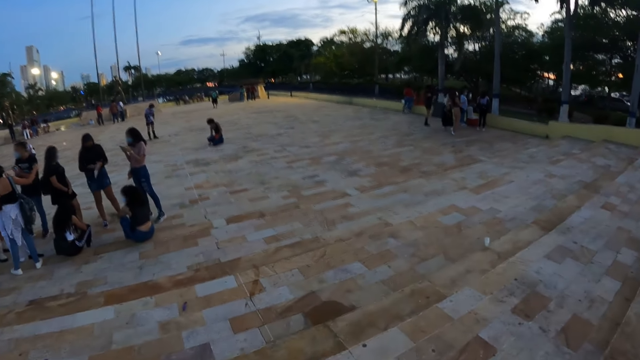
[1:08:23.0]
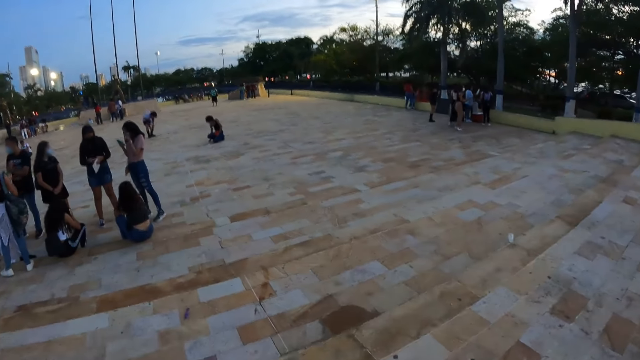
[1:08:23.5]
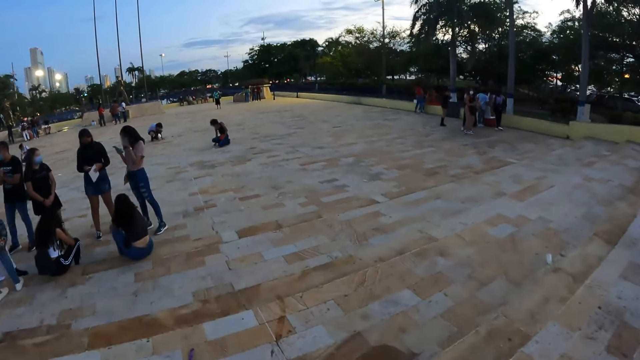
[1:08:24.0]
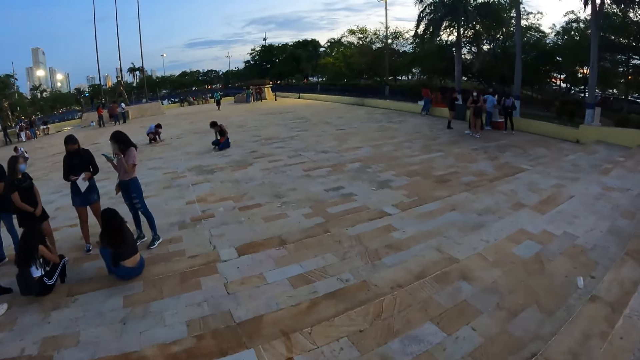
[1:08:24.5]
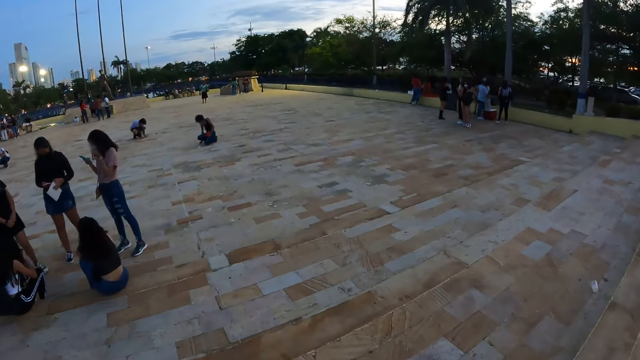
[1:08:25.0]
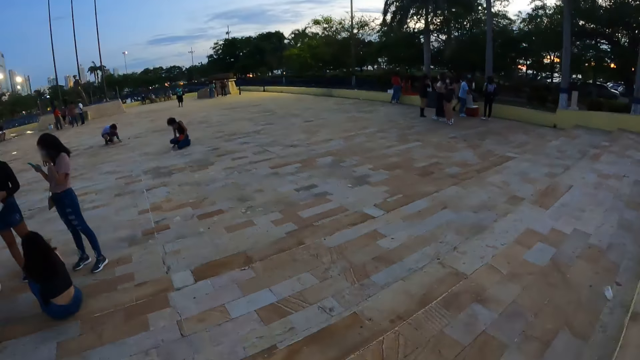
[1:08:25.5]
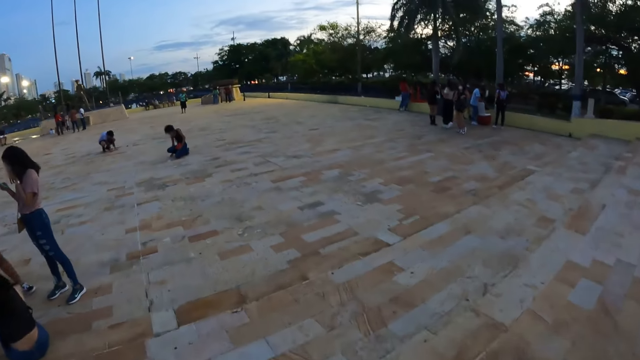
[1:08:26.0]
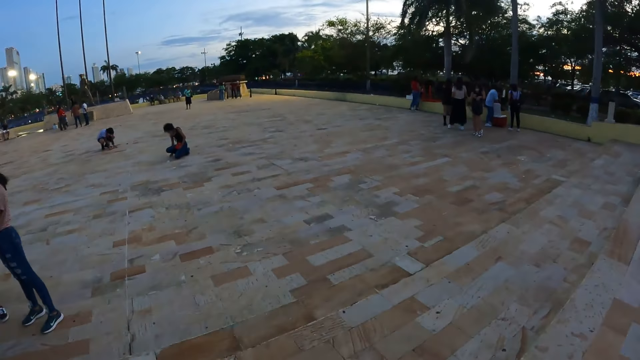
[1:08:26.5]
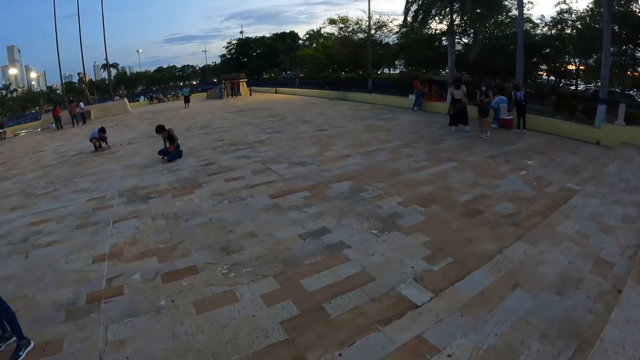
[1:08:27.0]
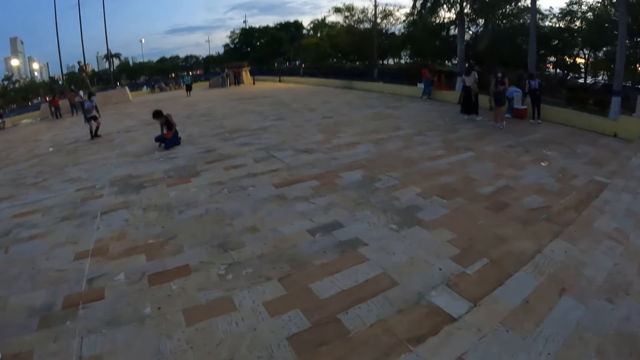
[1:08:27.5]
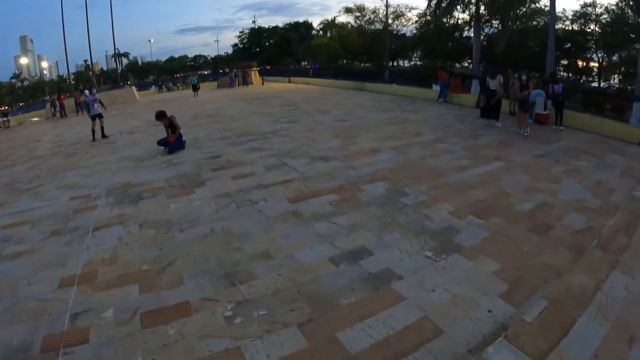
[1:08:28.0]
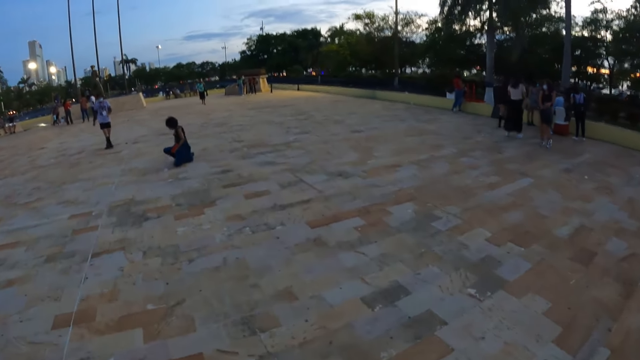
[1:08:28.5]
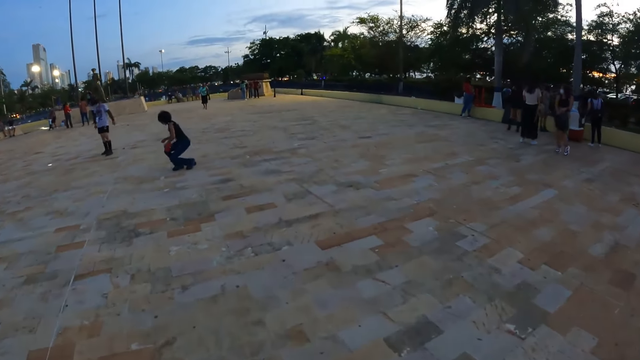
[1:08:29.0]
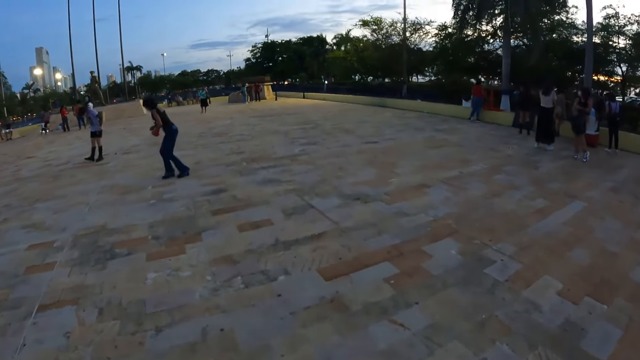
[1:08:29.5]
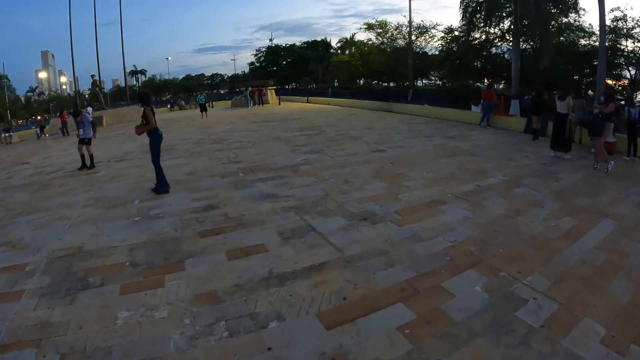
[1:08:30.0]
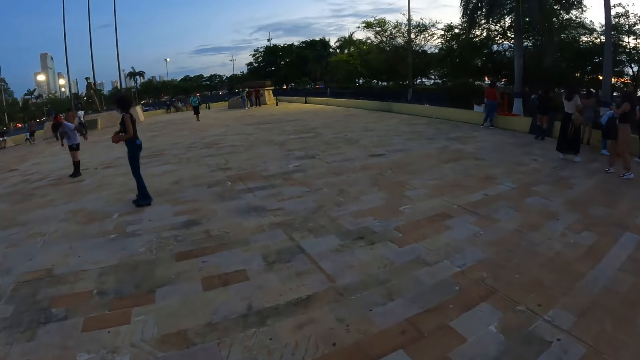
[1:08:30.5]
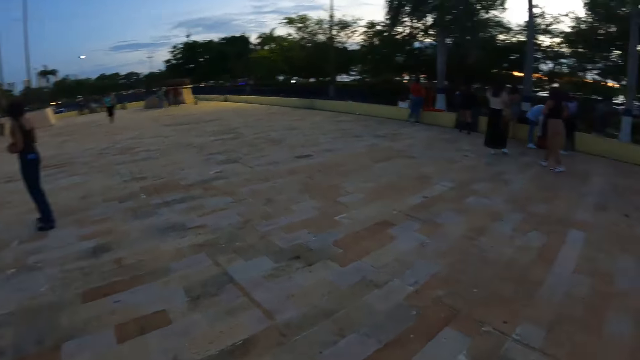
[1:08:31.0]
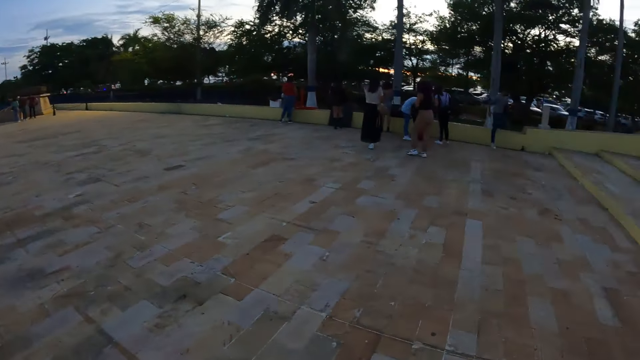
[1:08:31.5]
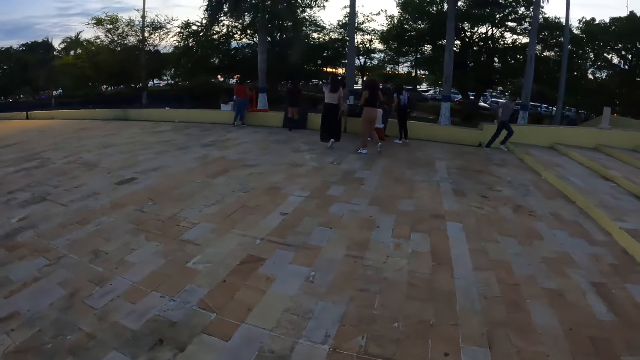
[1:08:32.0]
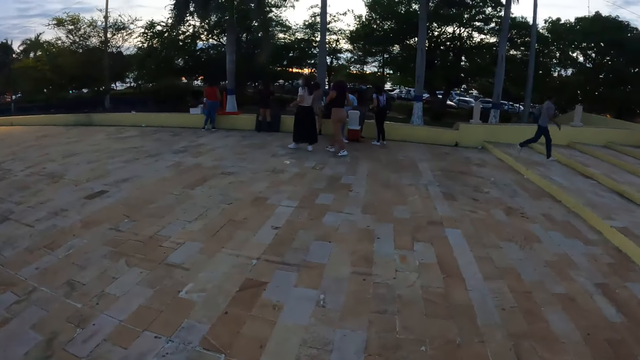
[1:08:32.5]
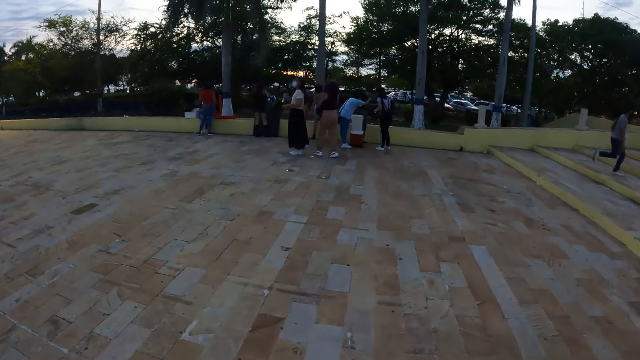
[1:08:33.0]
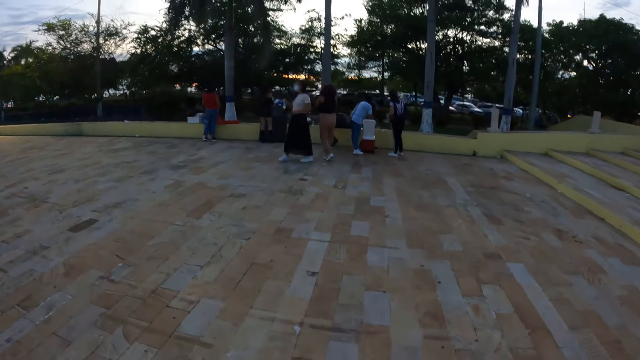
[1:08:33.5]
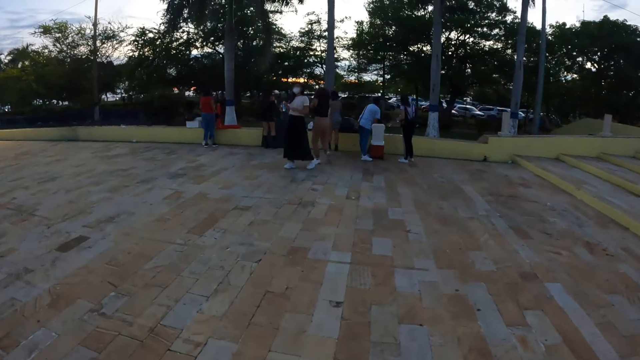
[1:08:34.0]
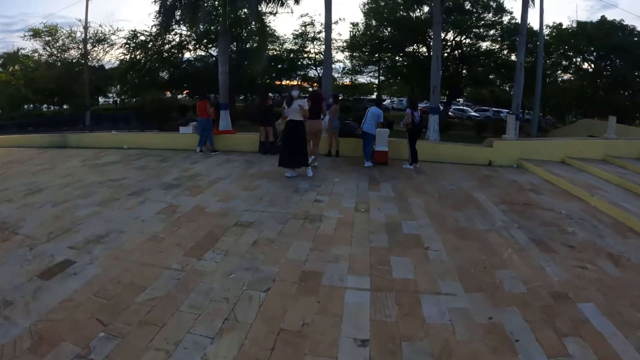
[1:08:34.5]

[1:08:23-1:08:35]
A woman operates a phone in her left hand. Another woman stands on her feet. The camera wearer walks around.

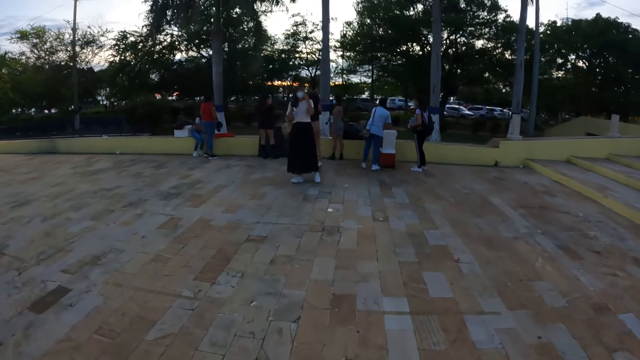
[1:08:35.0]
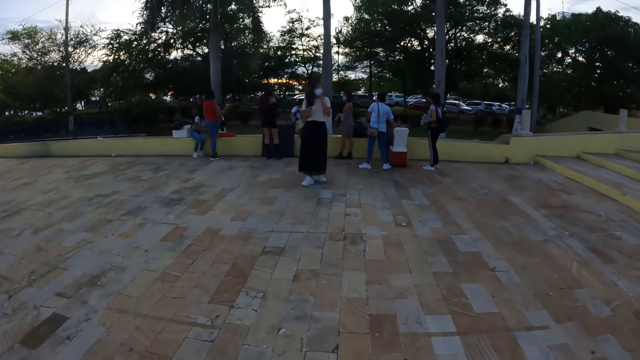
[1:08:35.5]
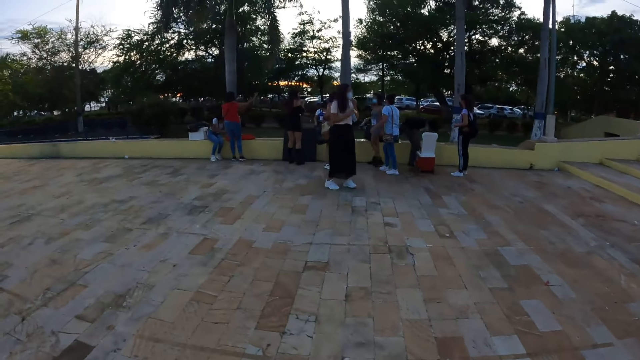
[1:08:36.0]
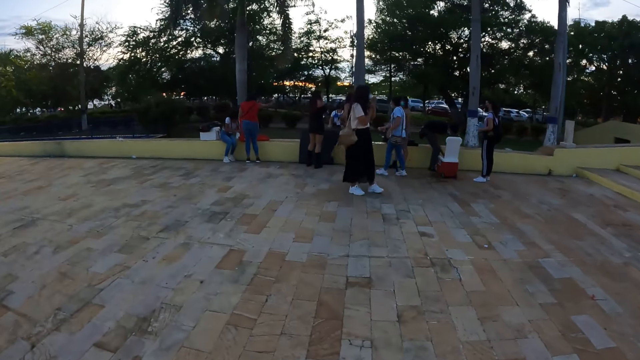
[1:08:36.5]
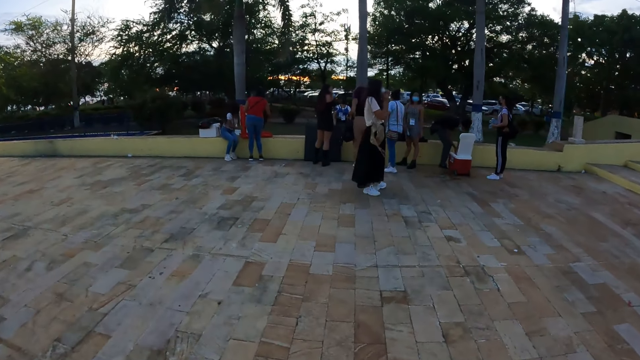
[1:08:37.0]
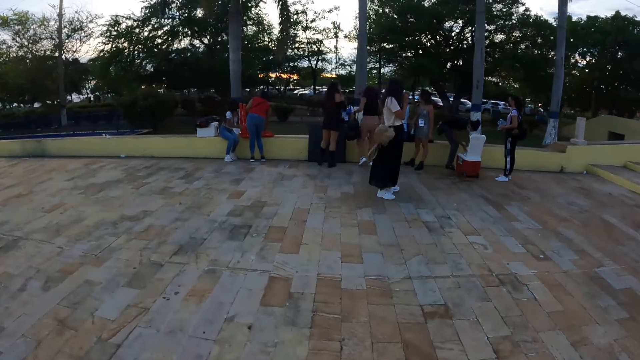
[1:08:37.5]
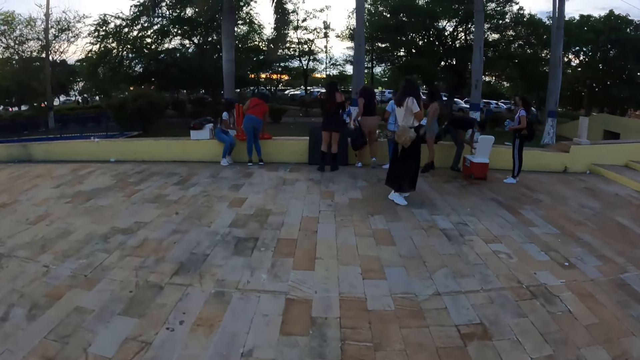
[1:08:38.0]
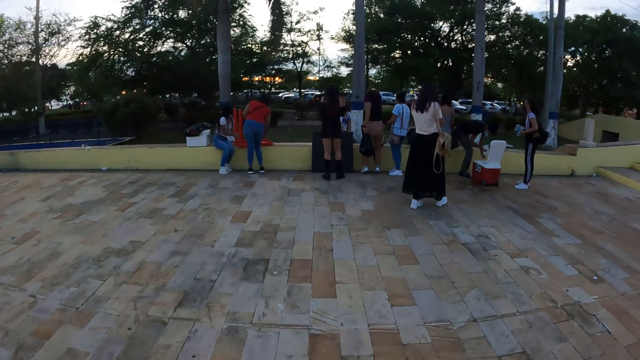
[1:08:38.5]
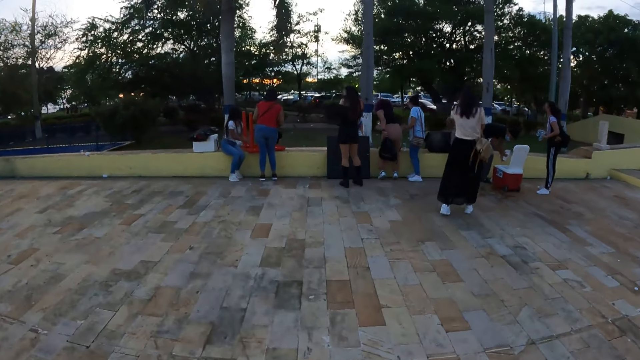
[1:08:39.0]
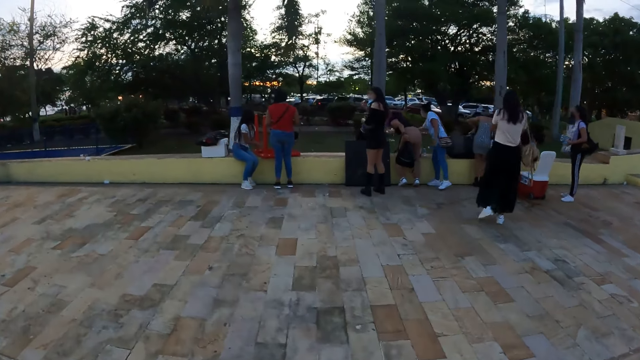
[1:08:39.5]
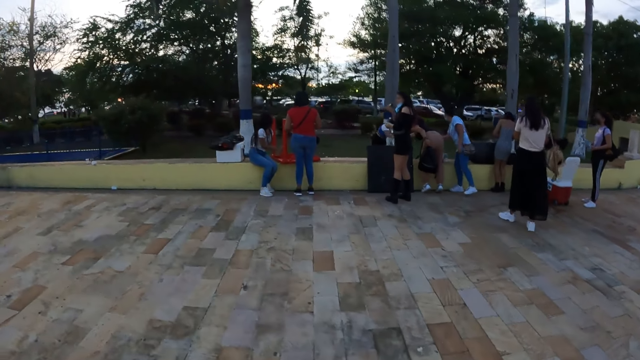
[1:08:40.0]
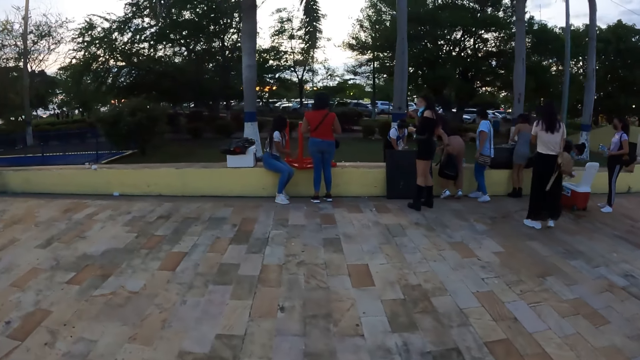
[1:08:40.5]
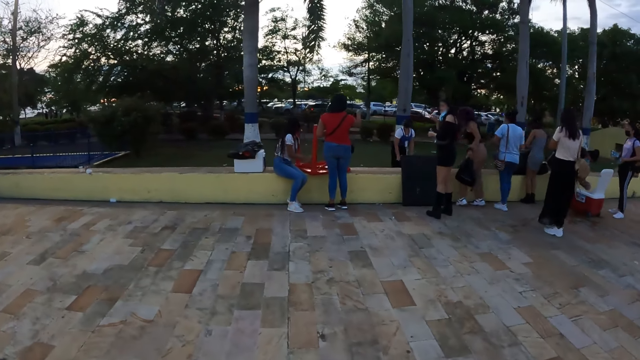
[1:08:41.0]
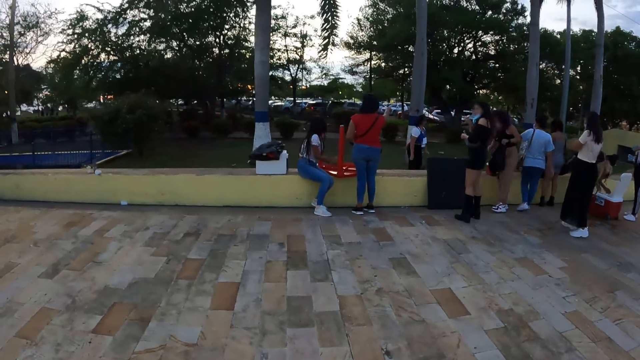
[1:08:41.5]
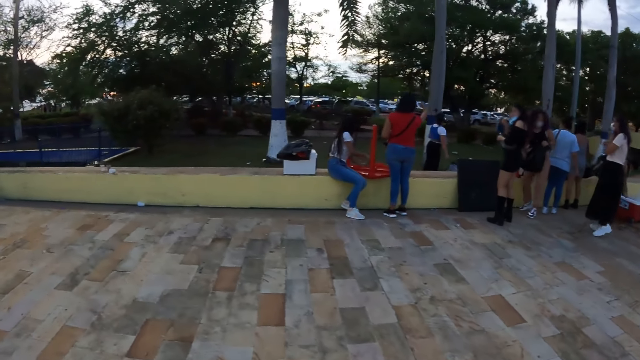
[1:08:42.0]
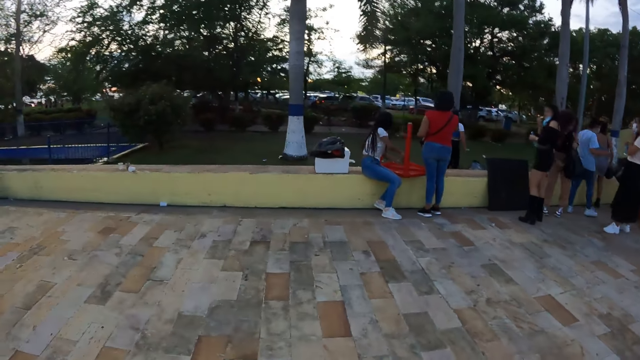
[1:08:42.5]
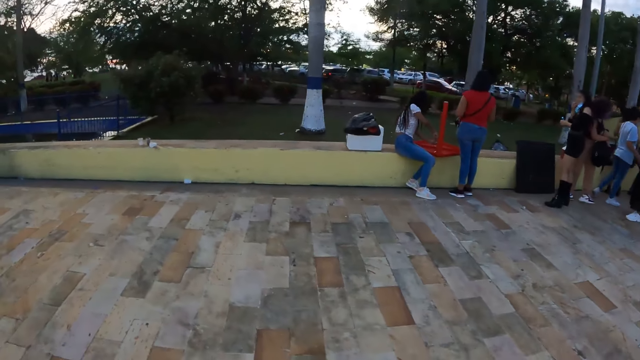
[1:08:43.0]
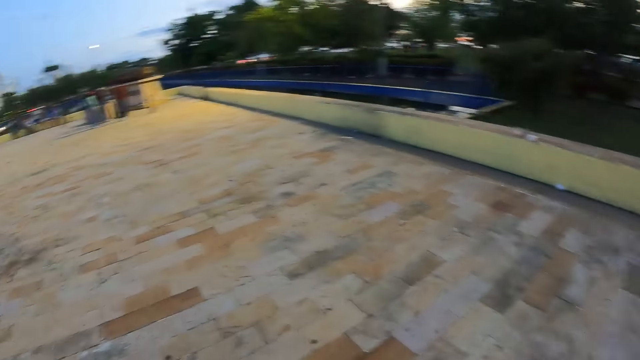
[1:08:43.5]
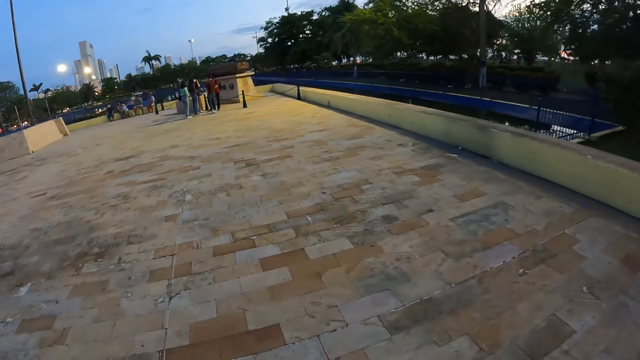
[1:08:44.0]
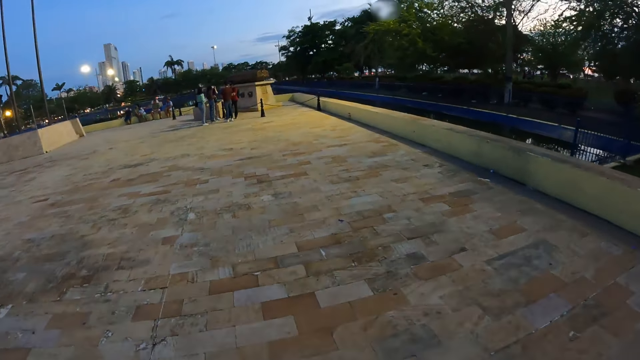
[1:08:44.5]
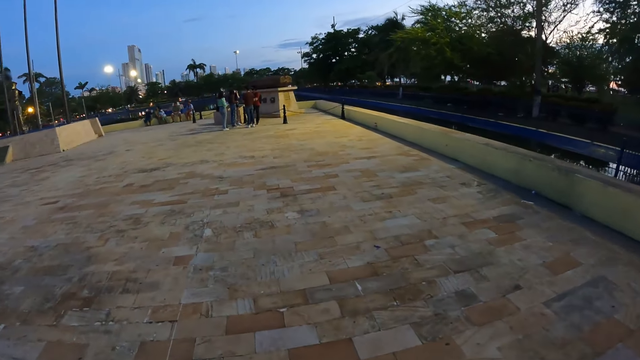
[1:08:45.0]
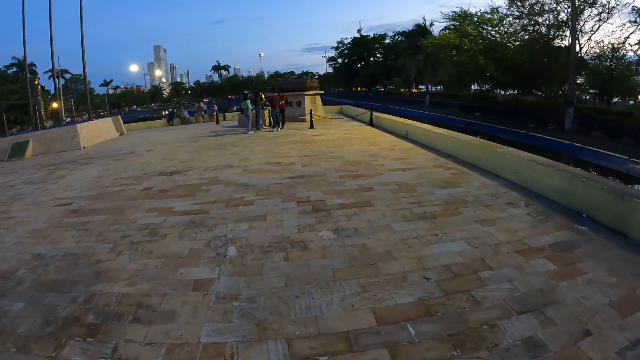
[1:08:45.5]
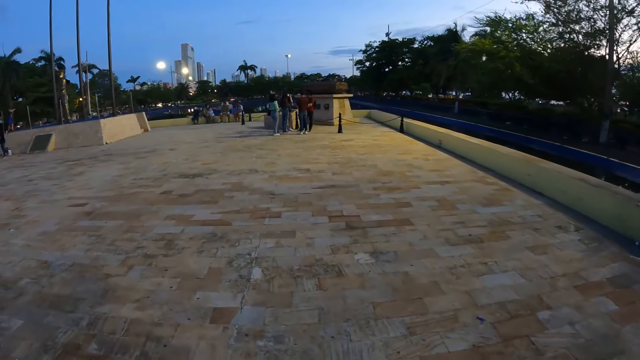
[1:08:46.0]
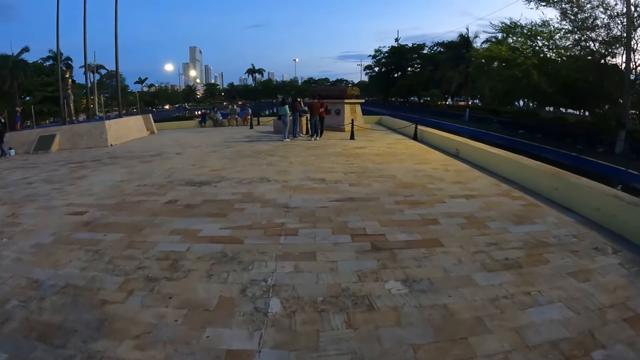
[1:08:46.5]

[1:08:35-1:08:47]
A group of people interact together.
